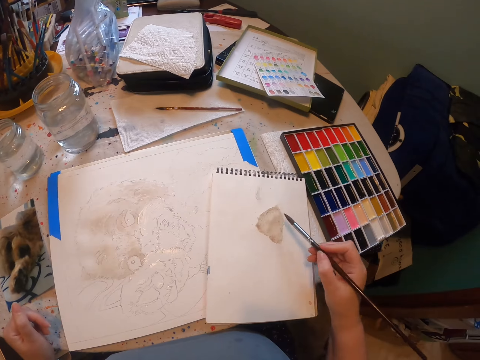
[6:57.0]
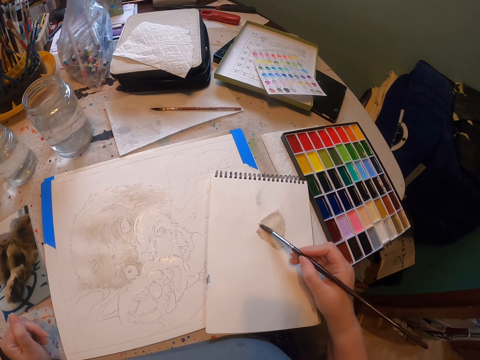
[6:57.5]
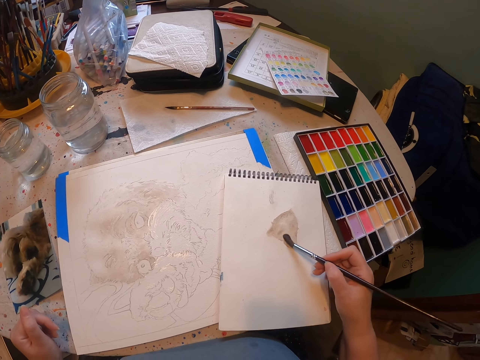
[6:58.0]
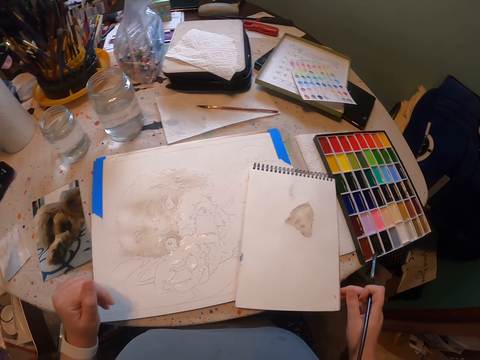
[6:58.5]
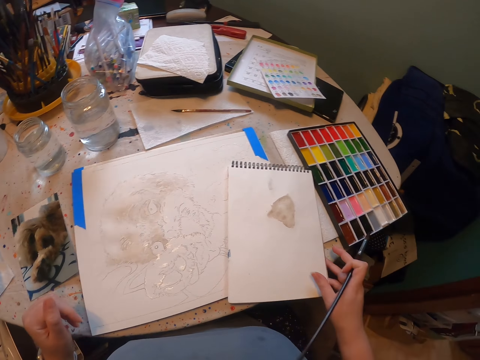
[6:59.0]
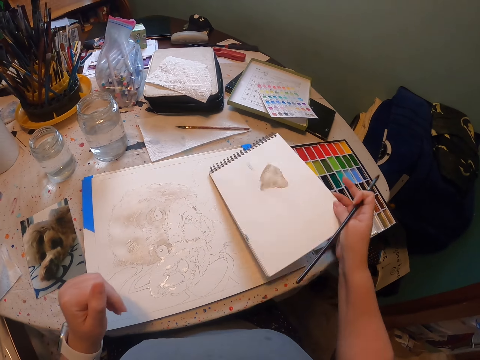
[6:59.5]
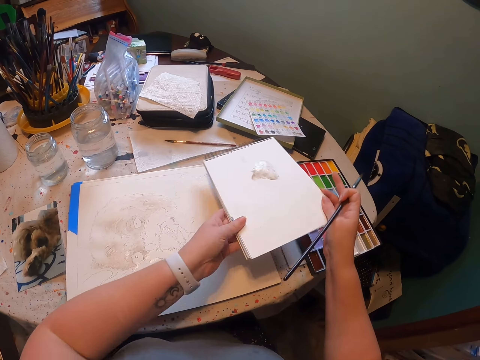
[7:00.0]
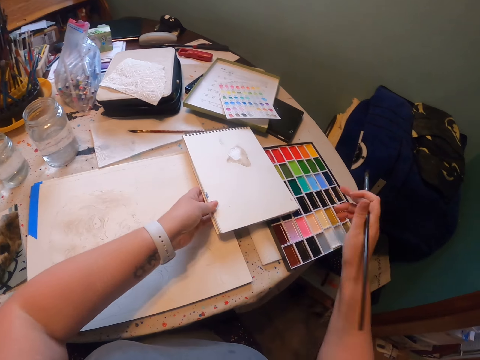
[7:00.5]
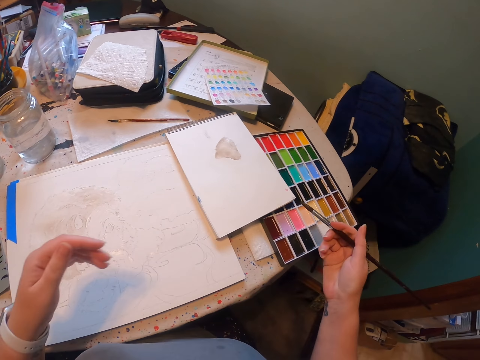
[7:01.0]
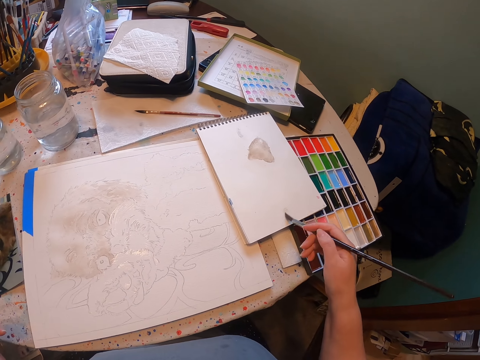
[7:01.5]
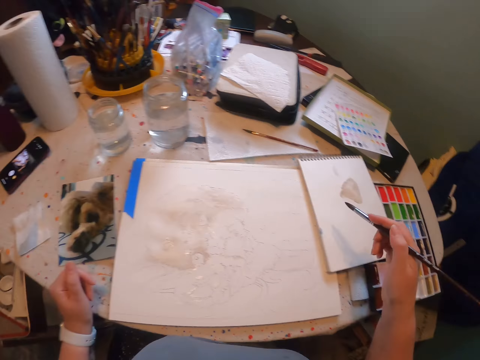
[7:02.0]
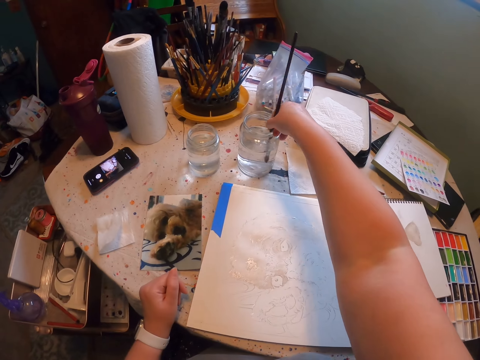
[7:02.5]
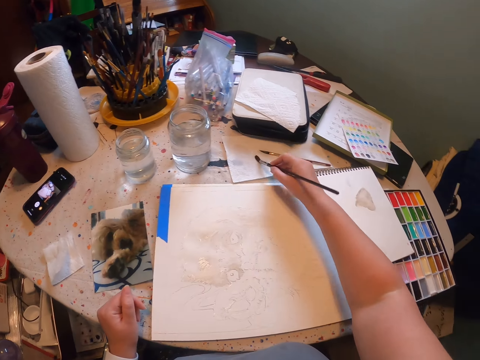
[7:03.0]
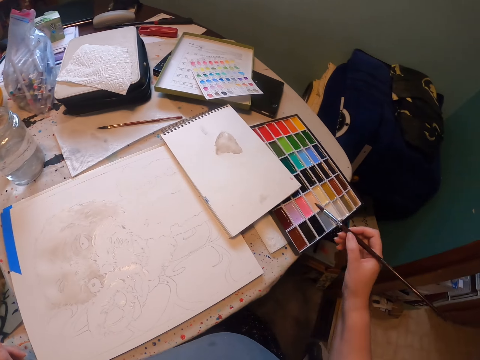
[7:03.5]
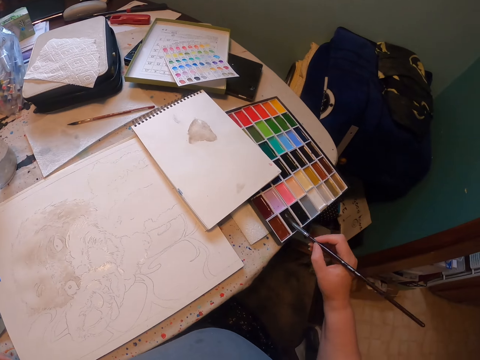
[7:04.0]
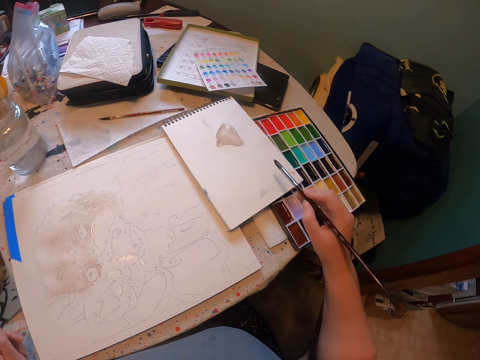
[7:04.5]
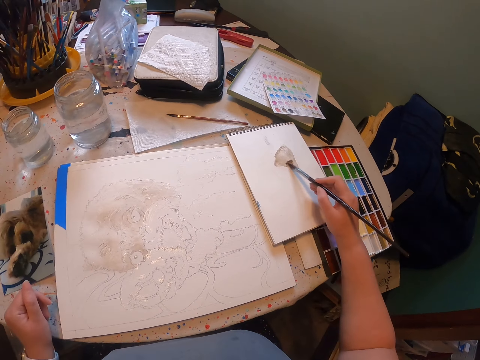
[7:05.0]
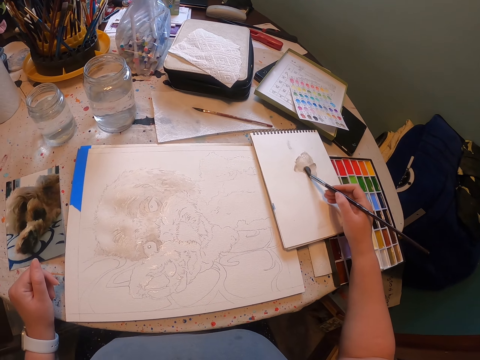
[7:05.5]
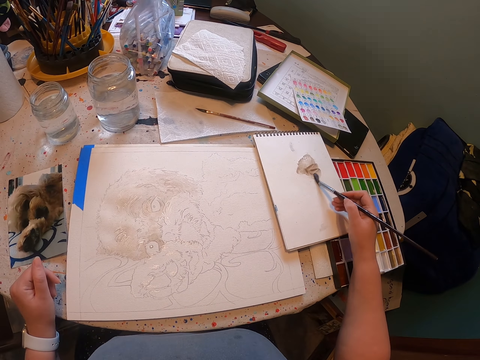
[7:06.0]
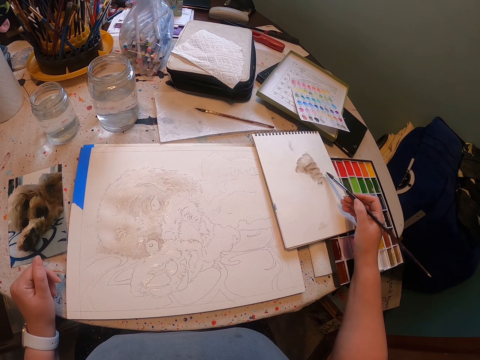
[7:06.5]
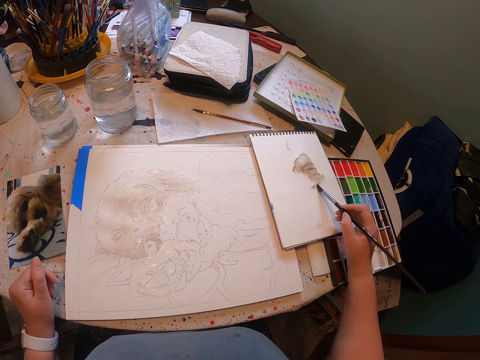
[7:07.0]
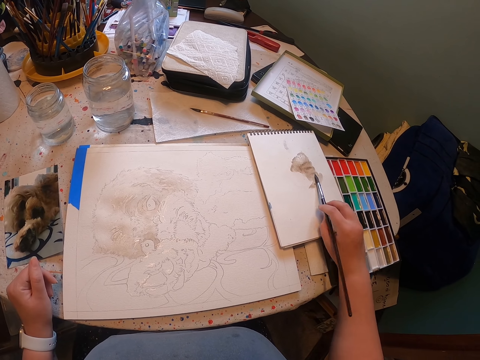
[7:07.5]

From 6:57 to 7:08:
The camera wearer touches paint on the paper. They rub the brush on the book. They push the book aside. They rub the paint brush against the book. They dip the paint brush in water. They touch paint on the paint case. They apply paint on the paper. They rub the brush on the book.

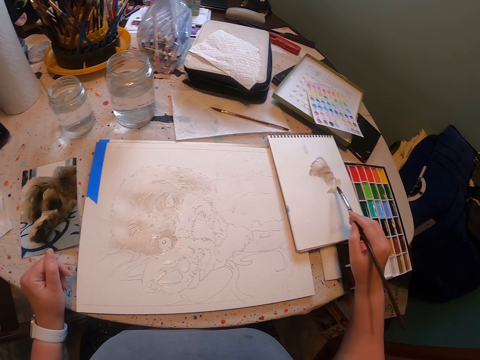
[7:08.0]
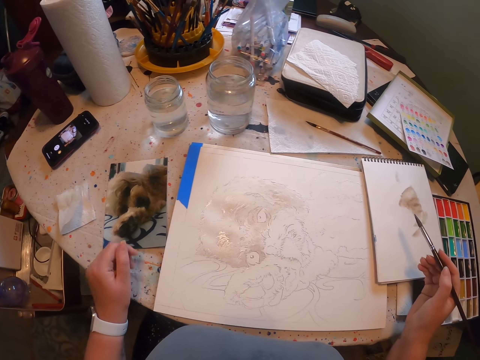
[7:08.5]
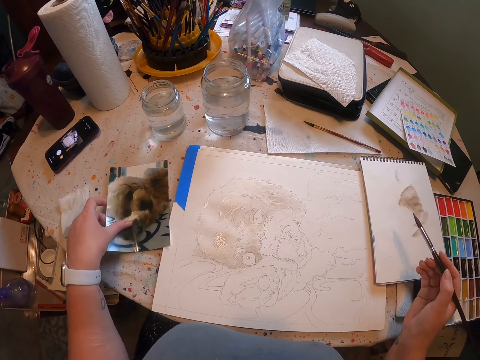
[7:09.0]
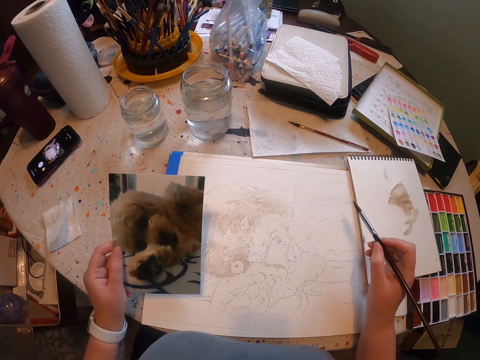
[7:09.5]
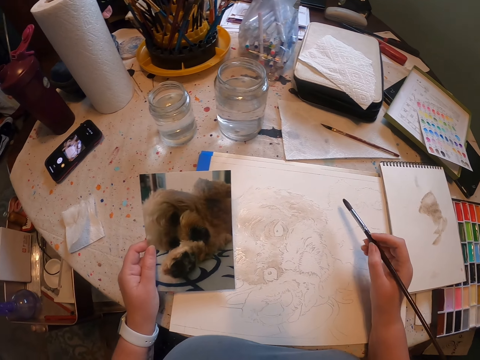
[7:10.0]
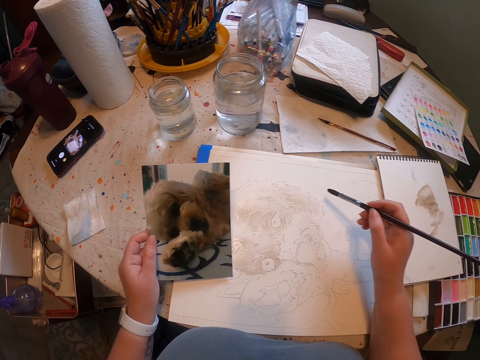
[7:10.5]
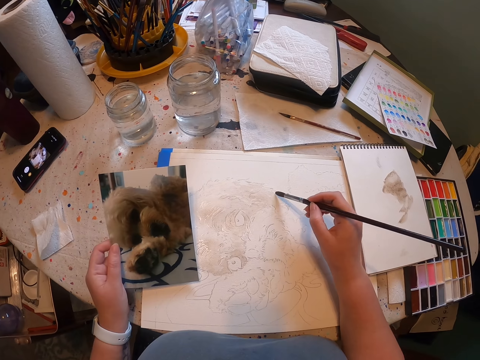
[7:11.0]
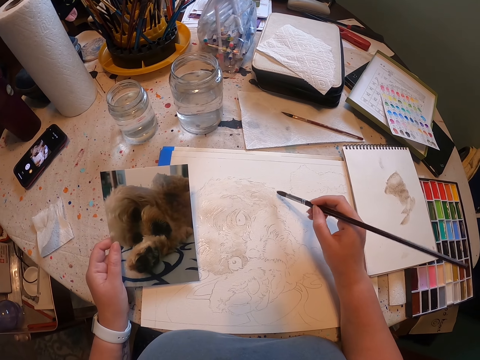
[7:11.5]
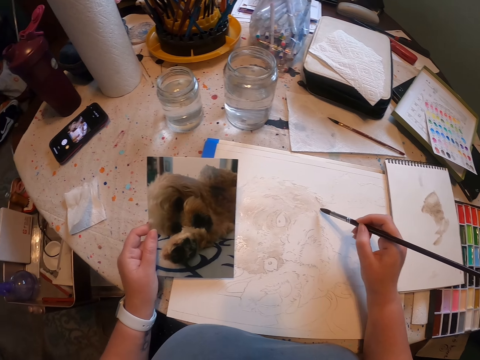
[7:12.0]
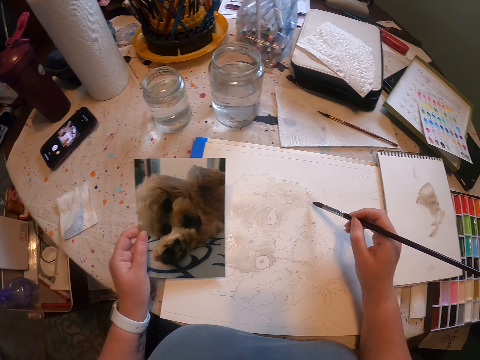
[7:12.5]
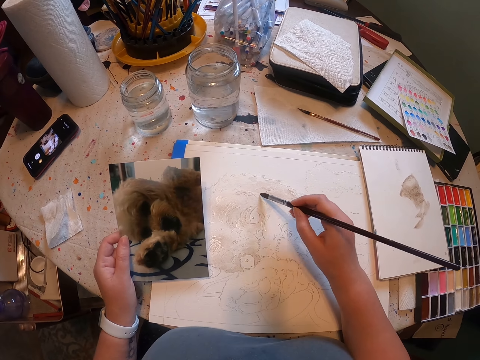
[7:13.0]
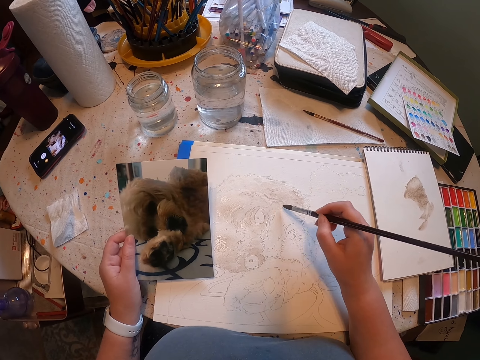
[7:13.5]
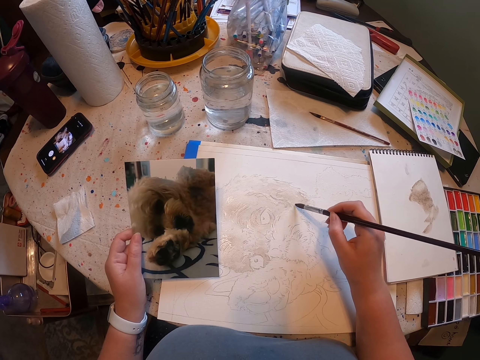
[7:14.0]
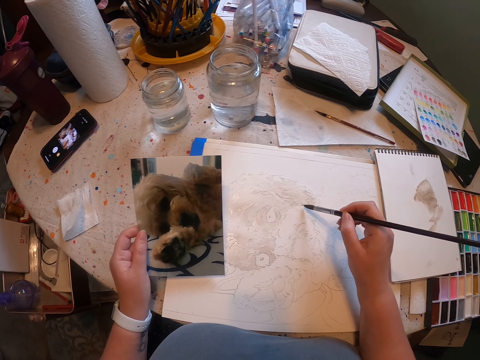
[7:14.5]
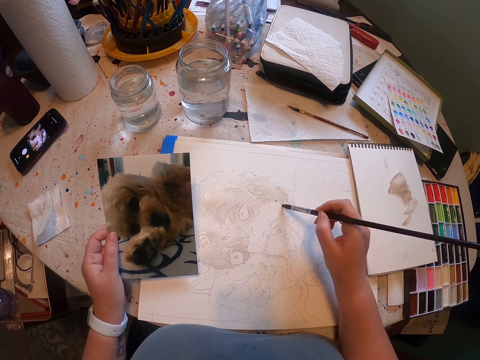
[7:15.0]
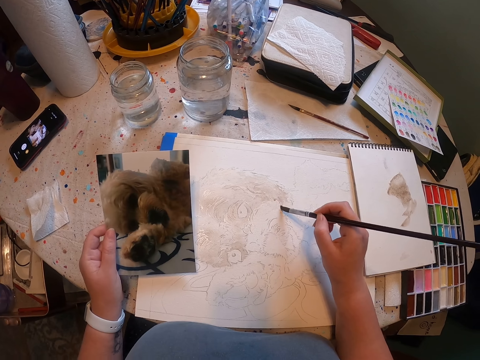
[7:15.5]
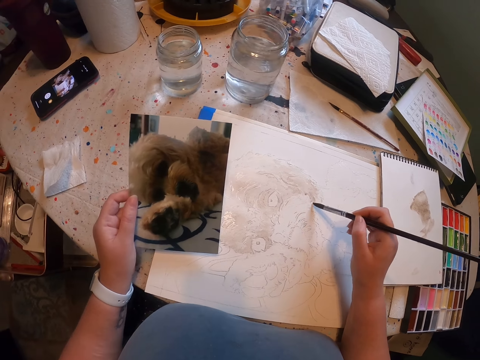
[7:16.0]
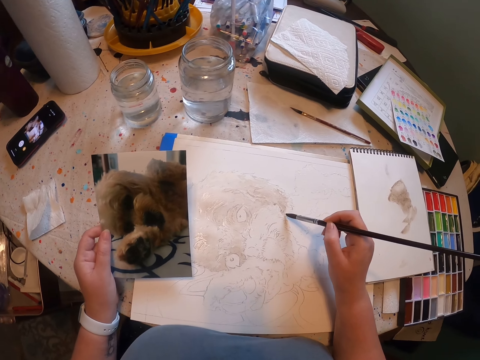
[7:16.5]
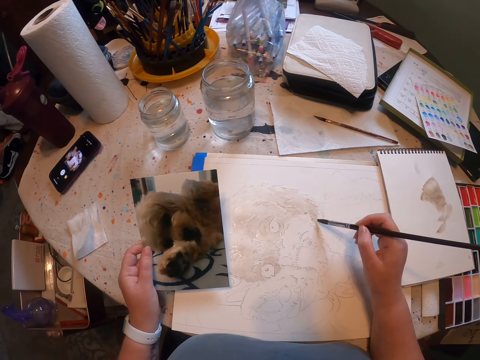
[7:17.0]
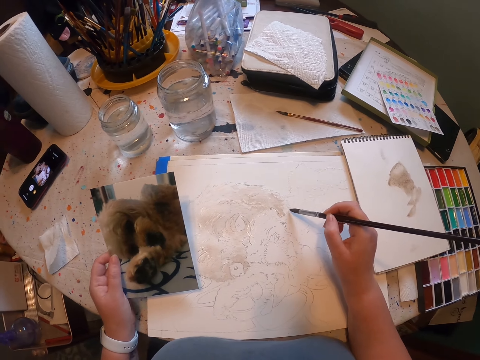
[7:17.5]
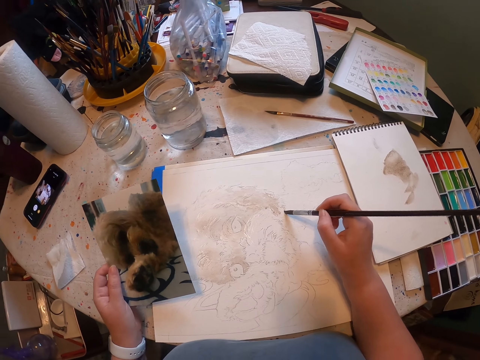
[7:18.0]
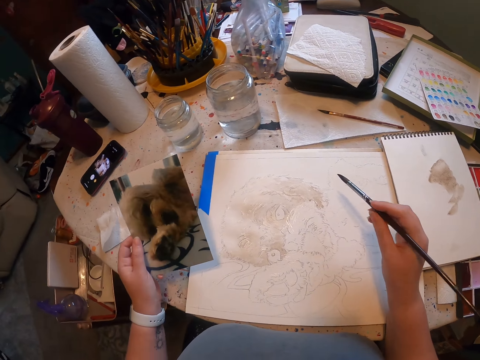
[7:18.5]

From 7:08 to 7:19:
The camera wearer picks up the cutout. They stare at the sample. They paint the sketch with the brush.

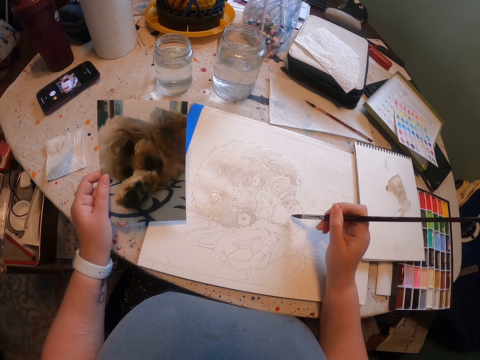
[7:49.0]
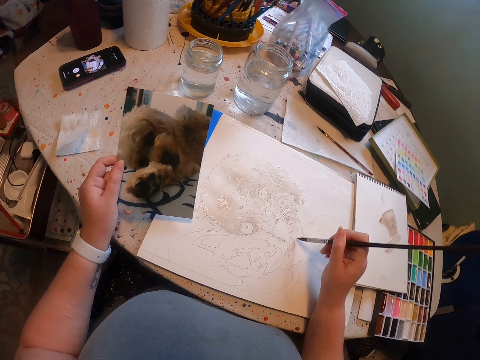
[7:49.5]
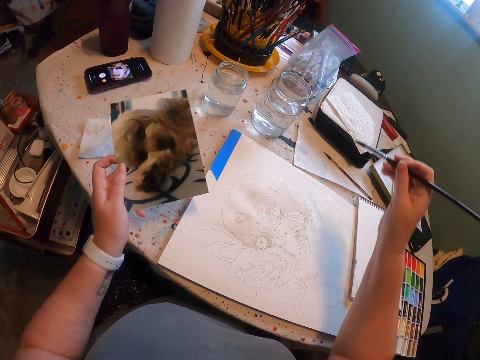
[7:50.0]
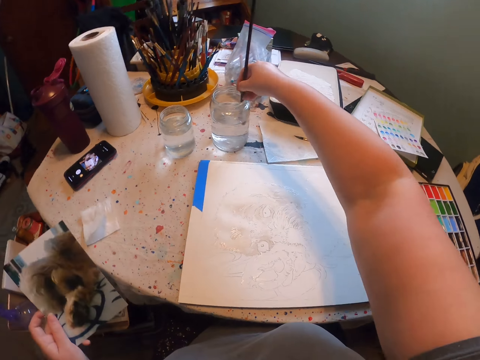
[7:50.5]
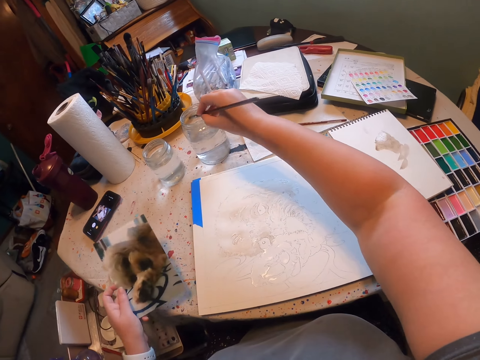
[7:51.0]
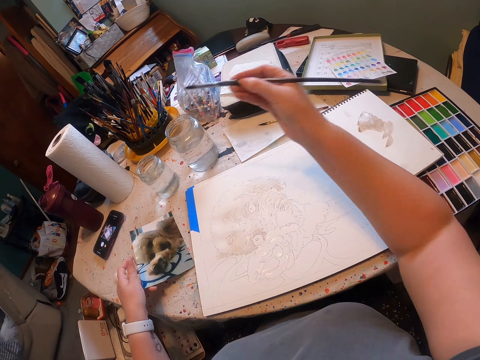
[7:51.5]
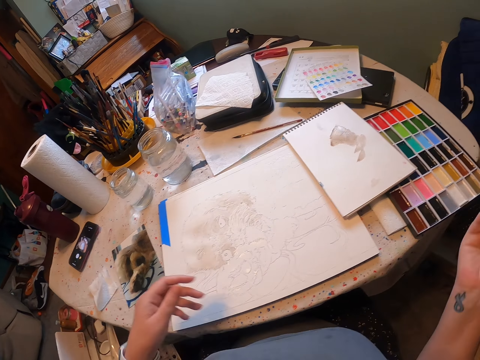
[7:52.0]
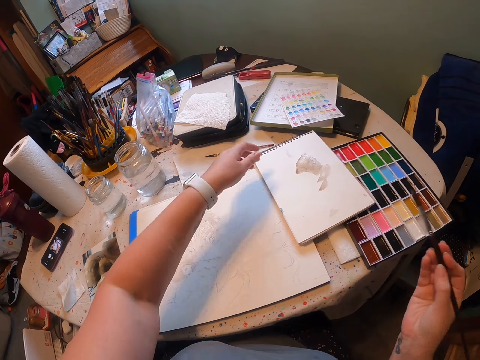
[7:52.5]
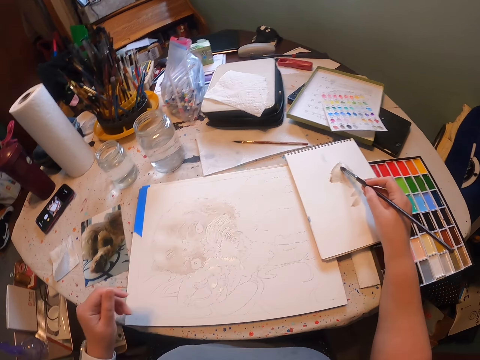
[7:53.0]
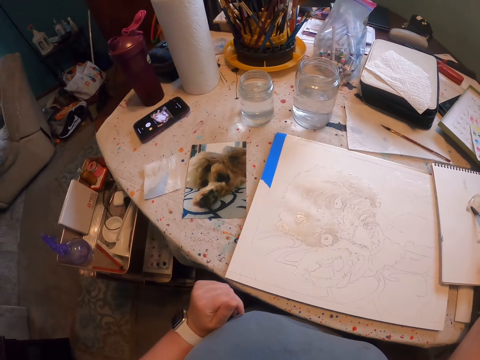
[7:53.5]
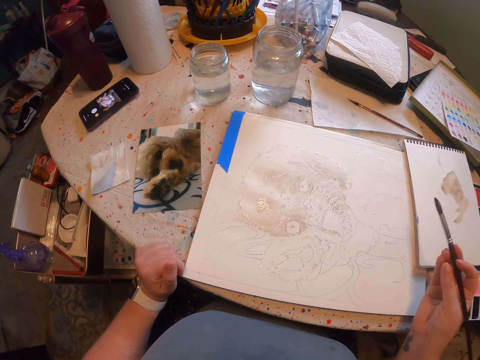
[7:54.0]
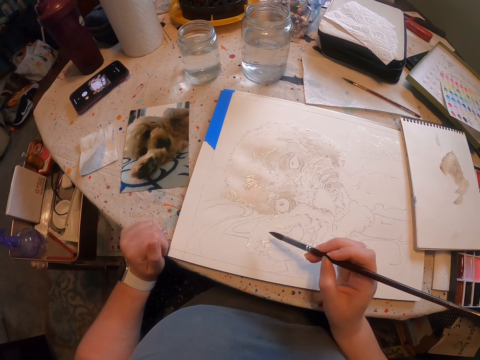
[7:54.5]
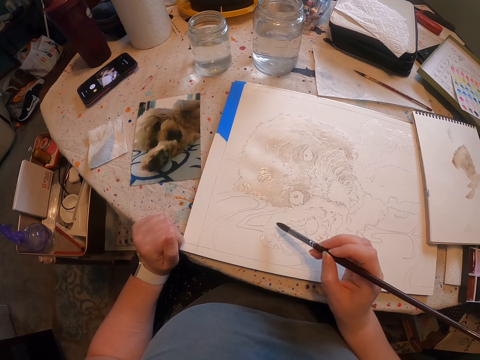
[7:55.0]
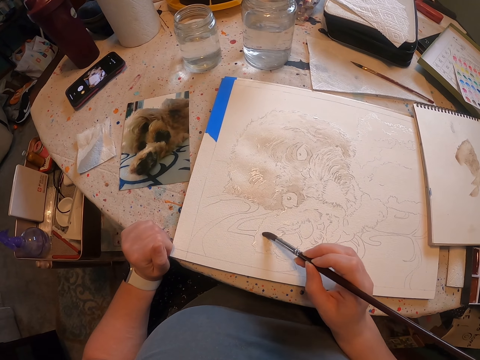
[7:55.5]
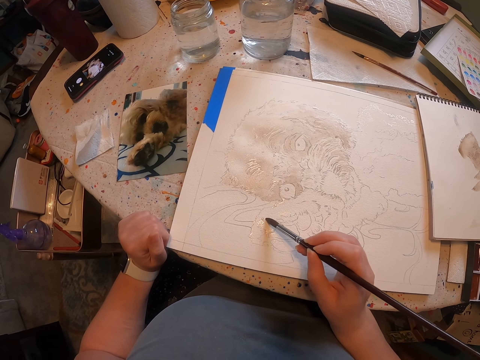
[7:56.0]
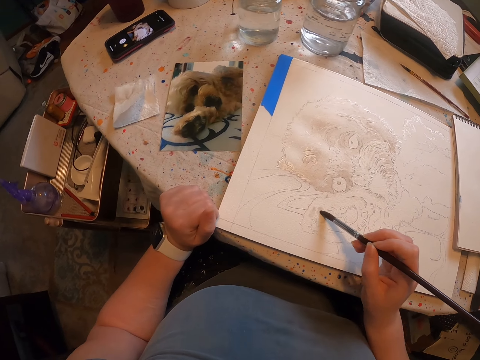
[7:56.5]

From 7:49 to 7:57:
The camera wearer dips the paint brush in the water. They touch paint on the paper. They rub the brush on the book. They paint on the paper.
